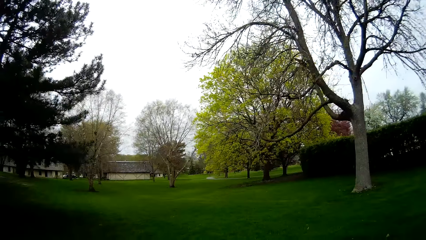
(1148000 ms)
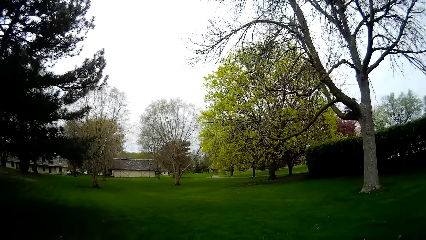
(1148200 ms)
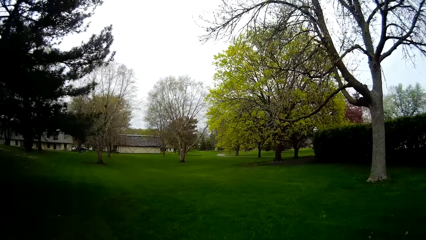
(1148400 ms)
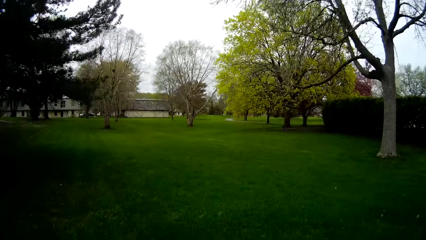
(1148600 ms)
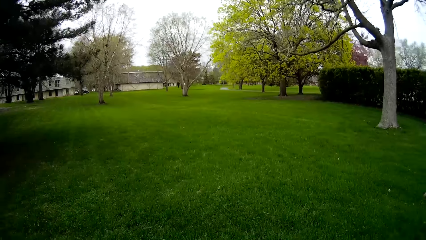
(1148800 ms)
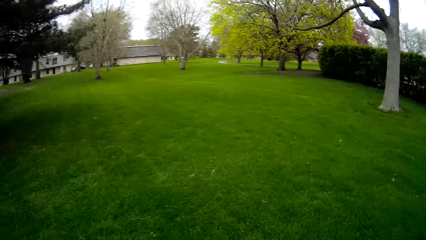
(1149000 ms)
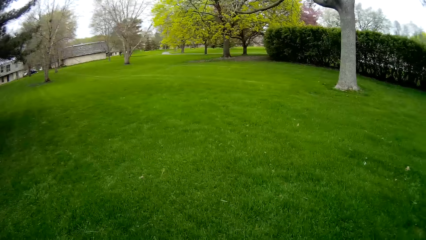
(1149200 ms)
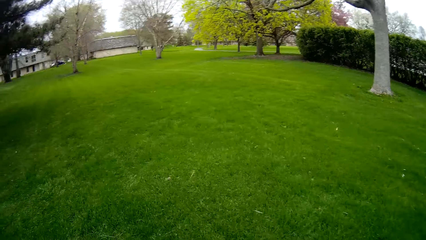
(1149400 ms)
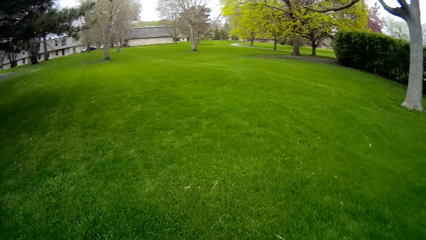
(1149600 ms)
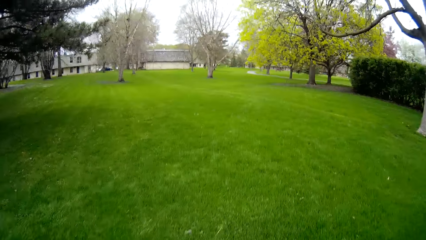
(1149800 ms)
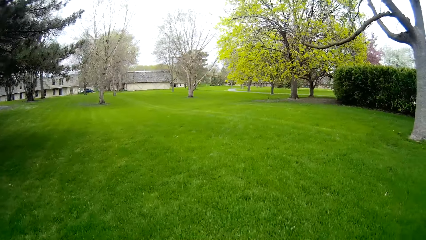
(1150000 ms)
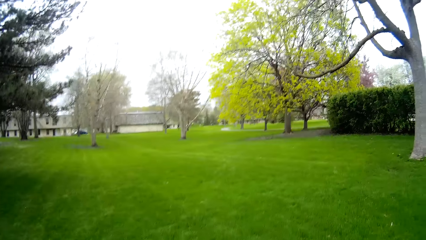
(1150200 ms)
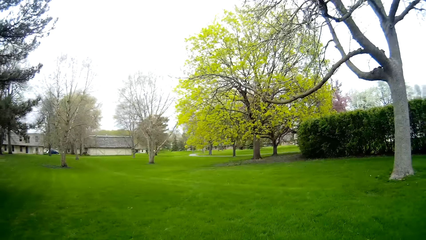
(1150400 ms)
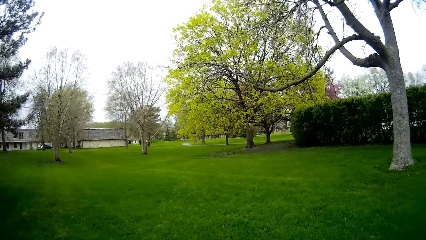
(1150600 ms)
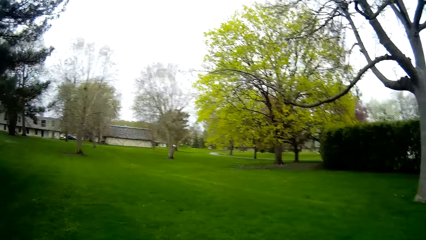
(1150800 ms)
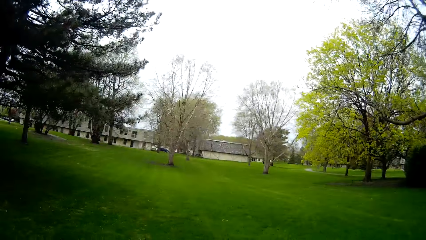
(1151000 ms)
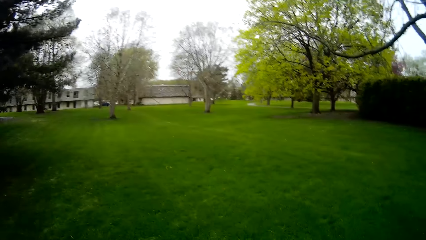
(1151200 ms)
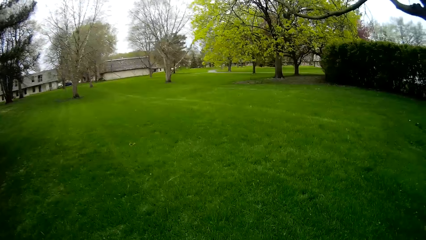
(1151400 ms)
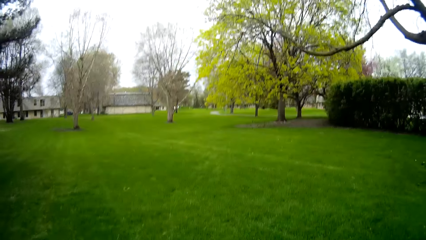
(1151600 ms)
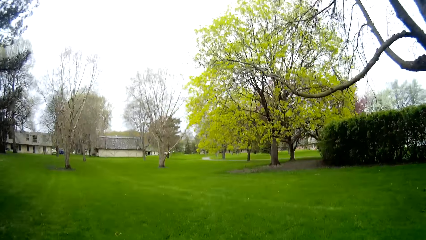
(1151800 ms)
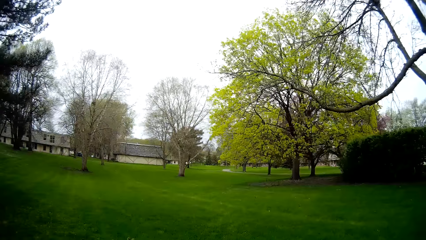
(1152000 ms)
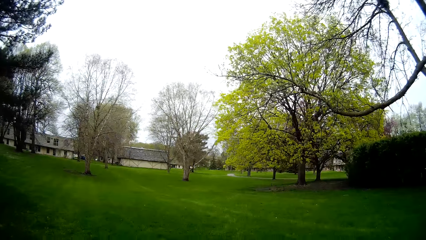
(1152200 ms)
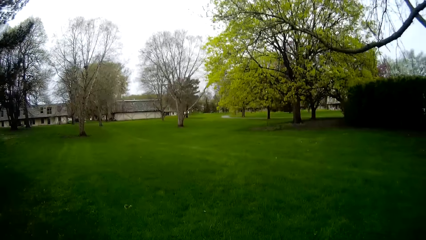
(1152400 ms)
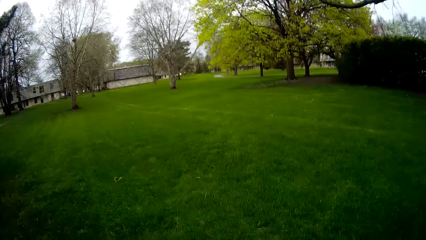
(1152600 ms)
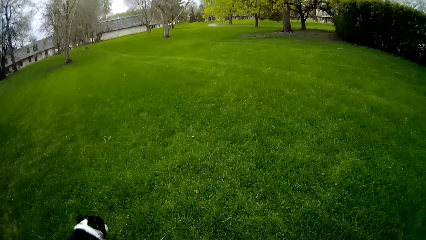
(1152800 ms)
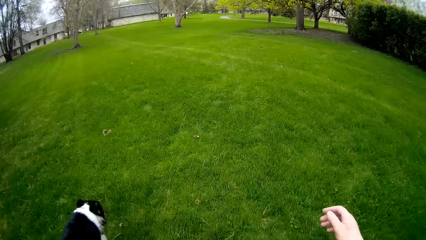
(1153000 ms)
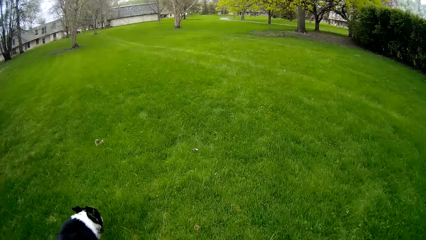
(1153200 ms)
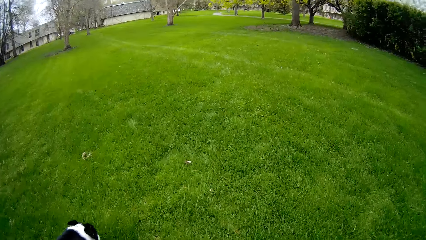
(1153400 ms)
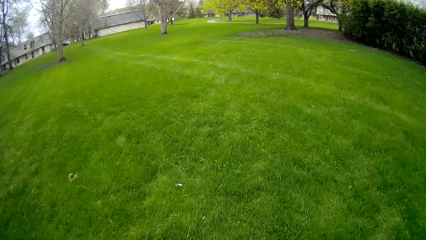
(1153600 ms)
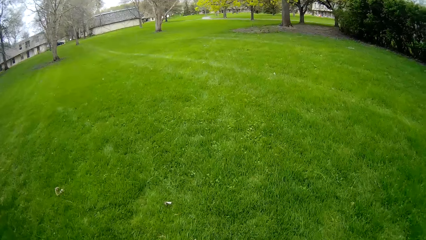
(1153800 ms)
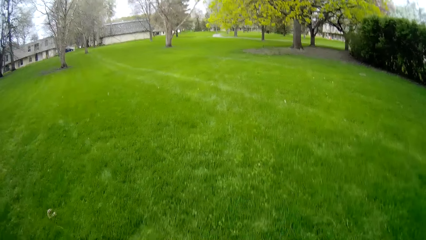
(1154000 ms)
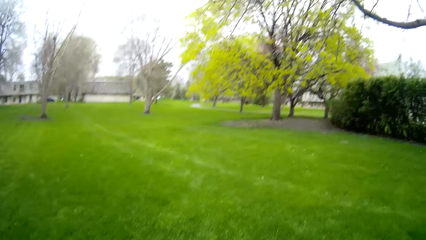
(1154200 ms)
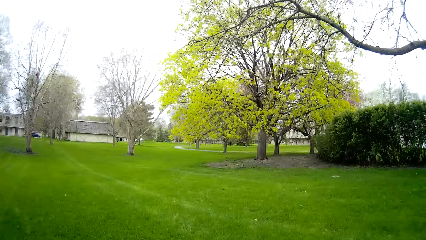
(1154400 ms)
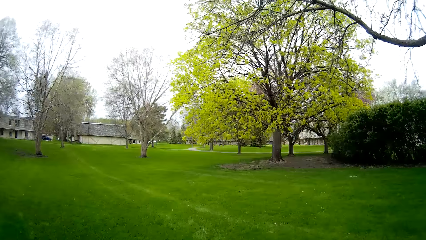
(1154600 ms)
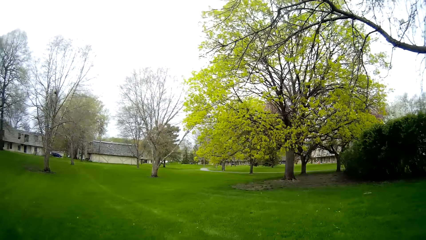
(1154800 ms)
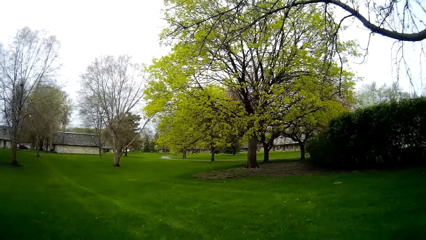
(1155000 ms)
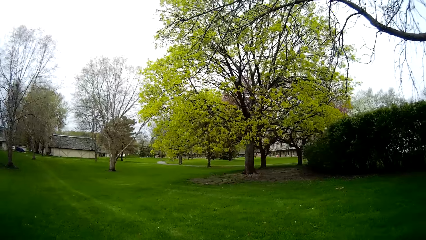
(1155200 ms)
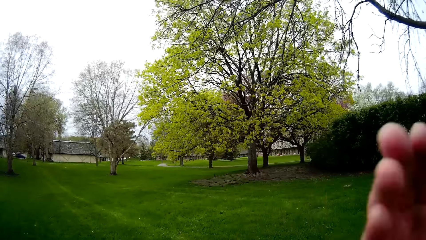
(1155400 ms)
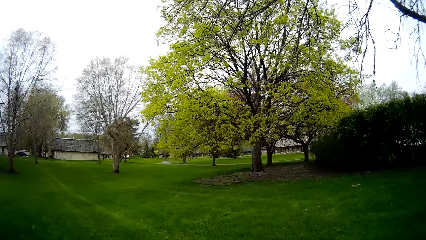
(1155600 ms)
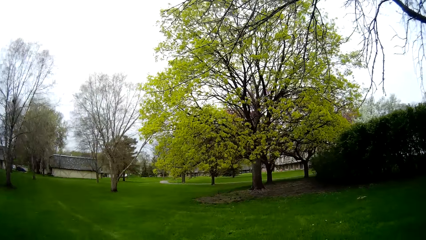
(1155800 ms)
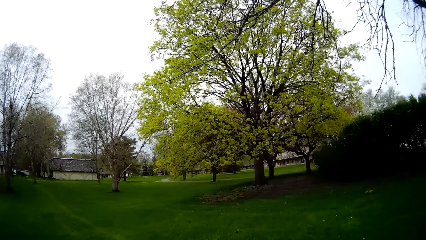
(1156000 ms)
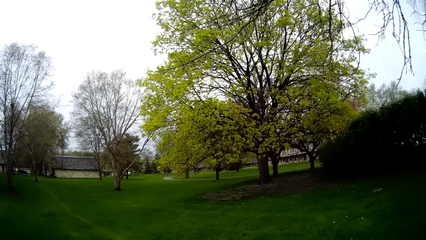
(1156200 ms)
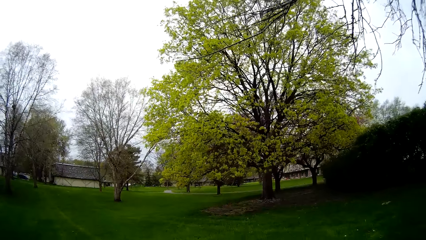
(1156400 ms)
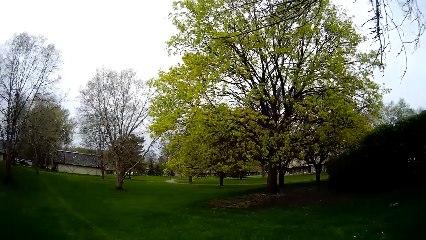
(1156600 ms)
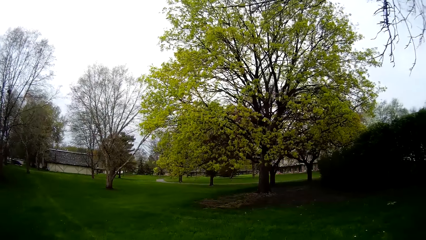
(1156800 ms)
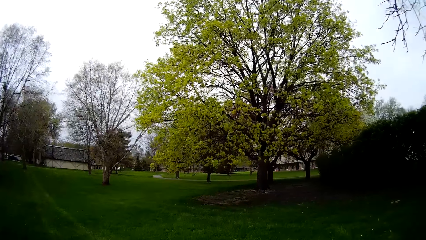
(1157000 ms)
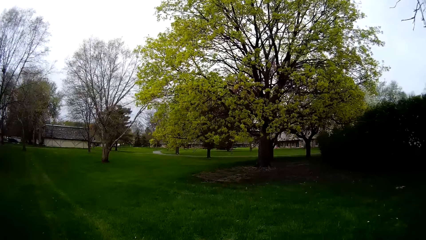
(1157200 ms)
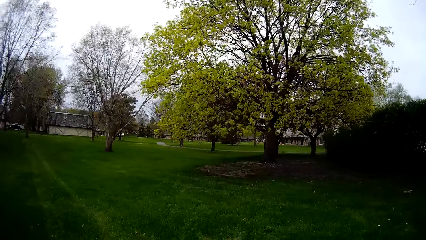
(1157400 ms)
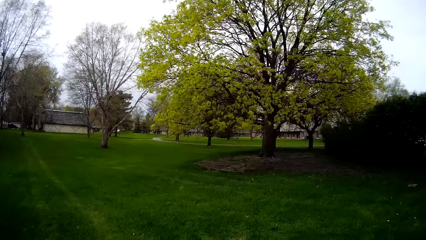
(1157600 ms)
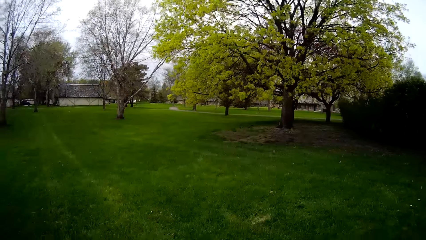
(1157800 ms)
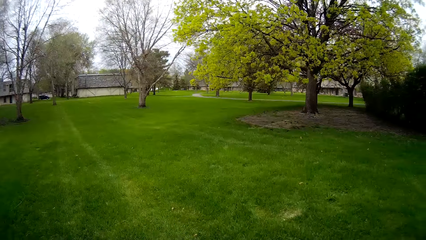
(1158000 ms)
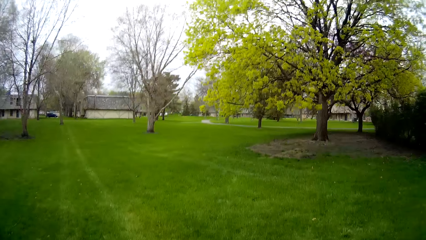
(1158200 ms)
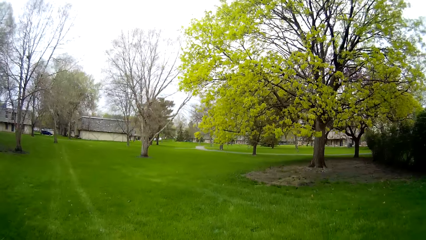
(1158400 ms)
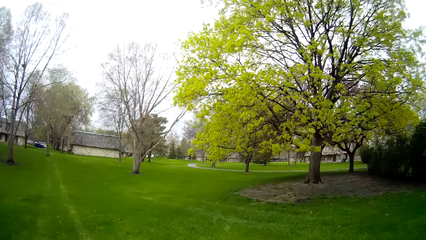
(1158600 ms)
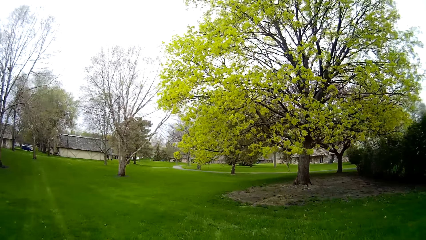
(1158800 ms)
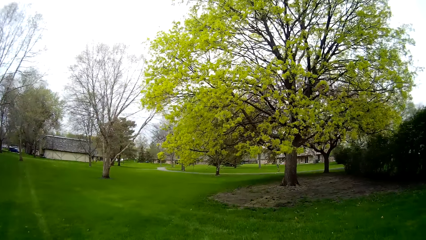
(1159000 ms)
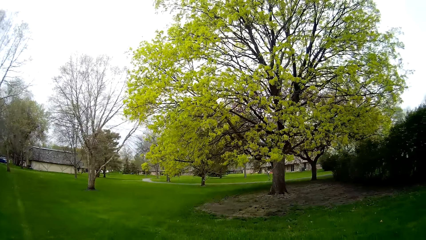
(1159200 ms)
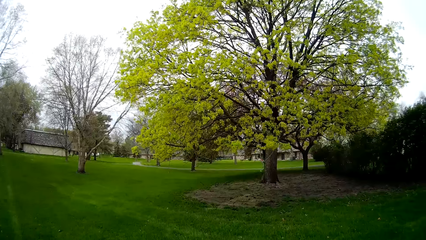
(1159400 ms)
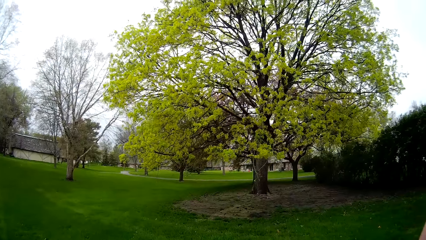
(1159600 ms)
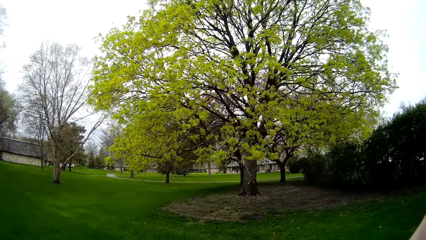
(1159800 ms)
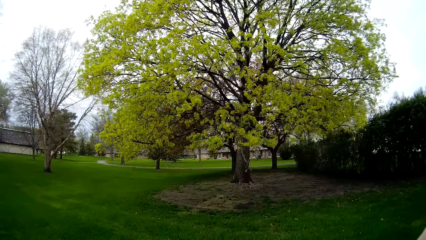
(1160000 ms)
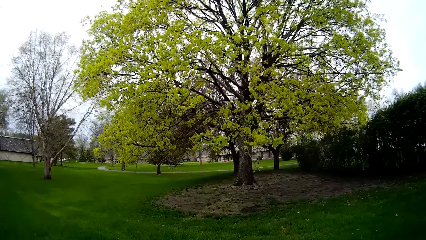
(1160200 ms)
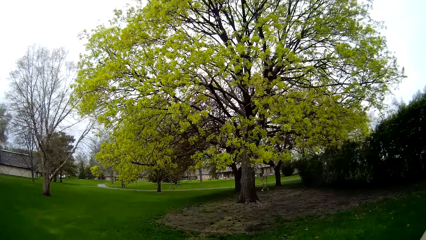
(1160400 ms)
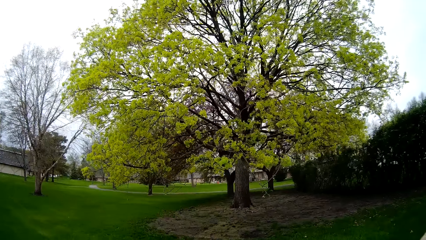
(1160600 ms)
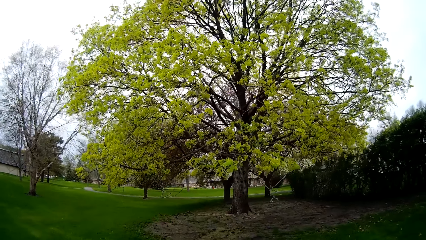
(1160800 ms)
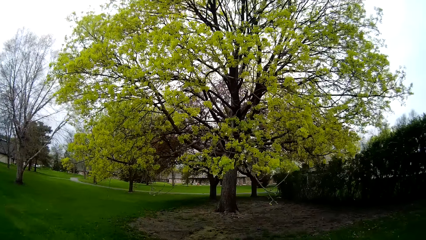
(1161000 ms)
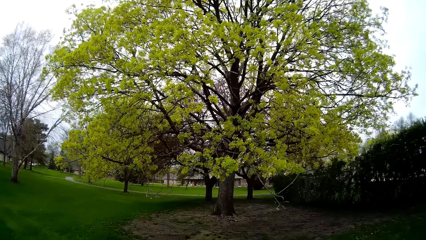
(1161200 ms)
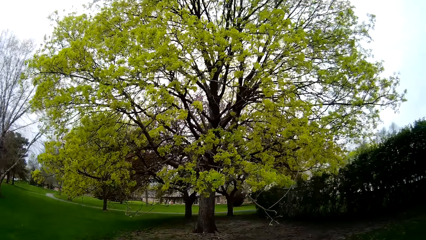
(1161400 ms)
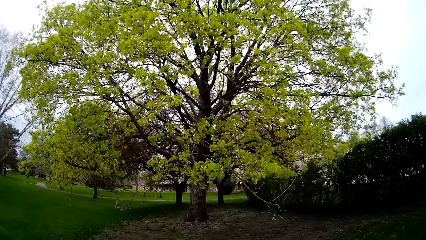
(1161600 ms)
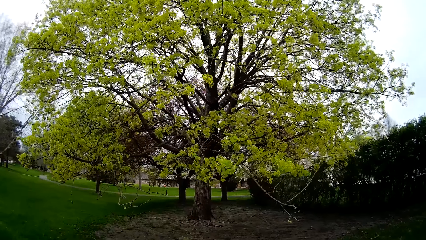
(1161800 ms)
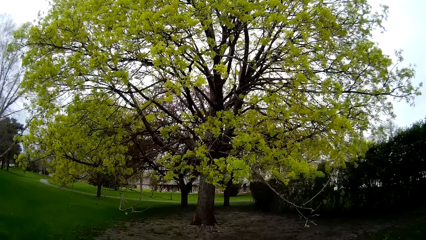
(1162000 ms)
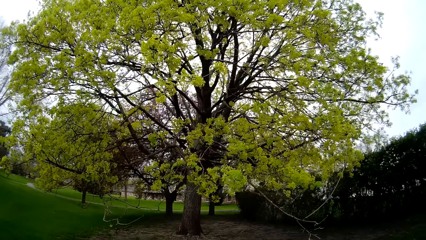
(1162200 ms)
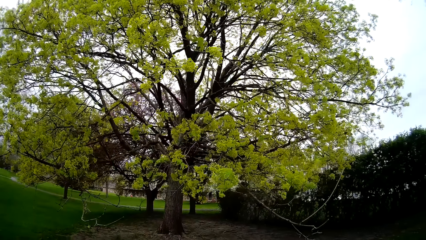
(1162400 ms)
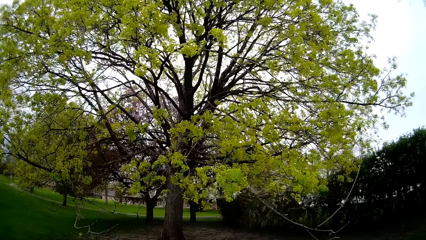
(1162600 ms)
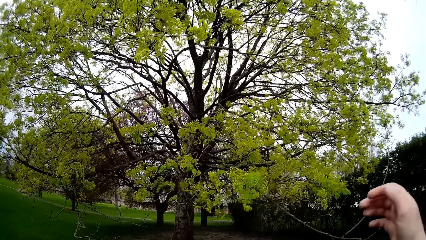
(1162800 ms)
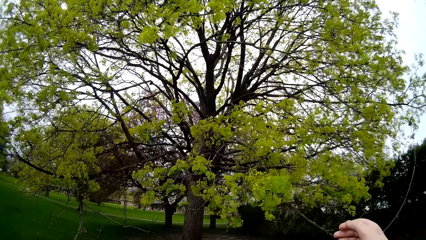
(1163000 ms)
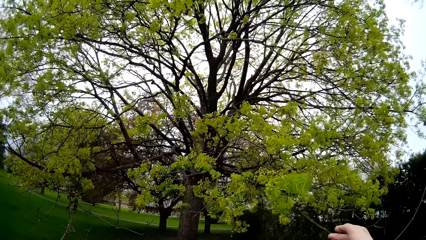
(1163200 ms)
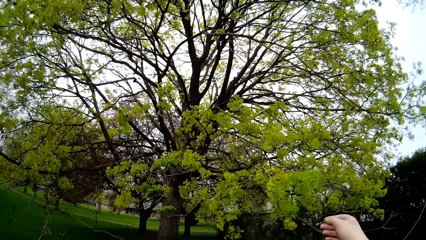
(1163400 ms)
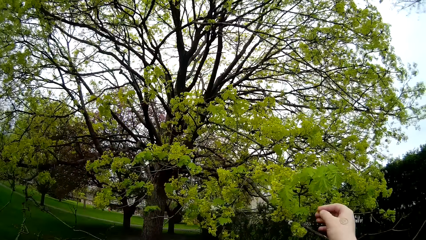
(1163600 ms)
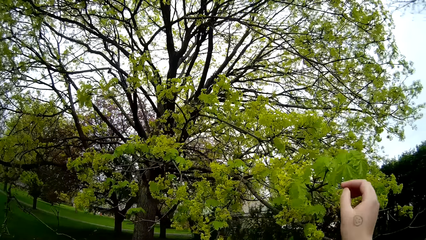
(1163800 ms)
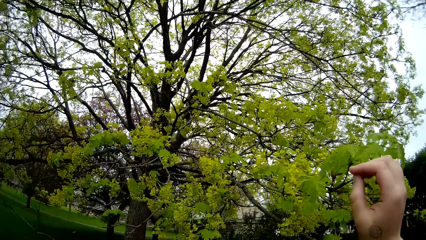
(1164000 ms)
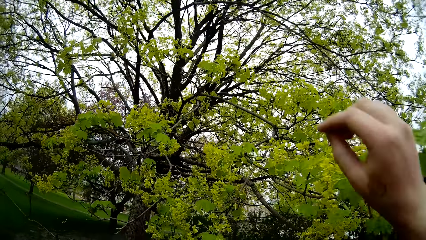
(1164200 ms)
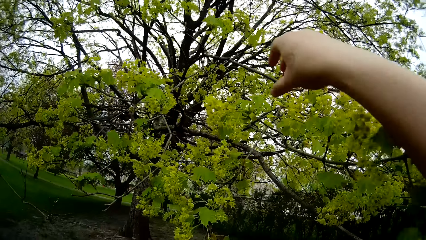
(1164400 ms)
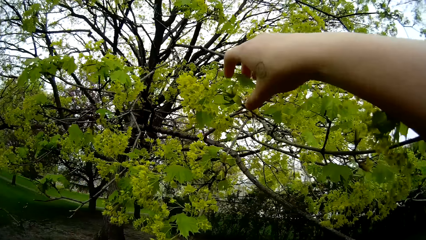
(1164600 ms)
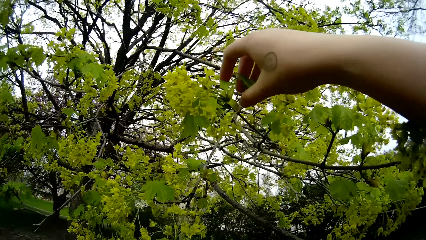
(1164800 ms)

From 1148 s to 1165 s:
The camera wearer touches her face with her right hand. She does it again.
